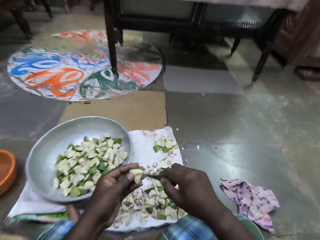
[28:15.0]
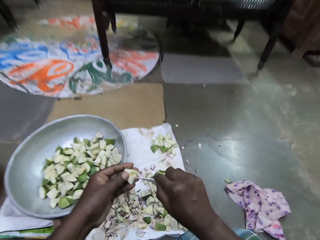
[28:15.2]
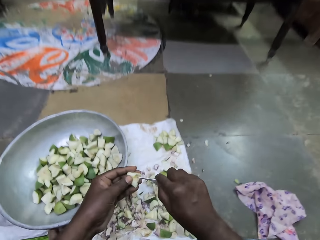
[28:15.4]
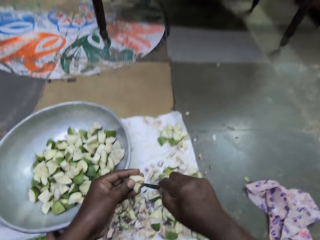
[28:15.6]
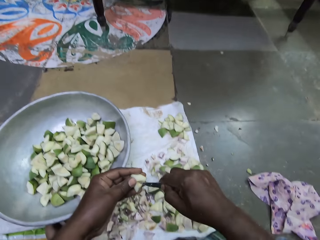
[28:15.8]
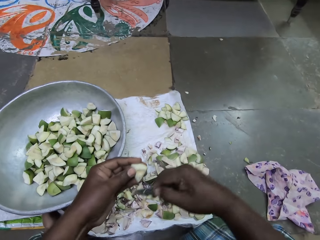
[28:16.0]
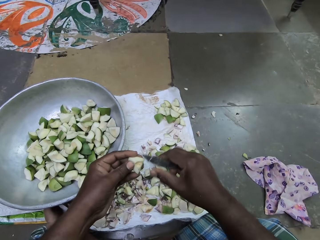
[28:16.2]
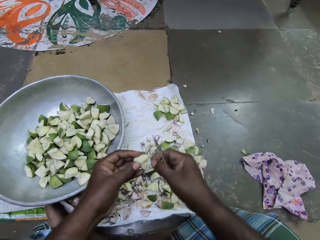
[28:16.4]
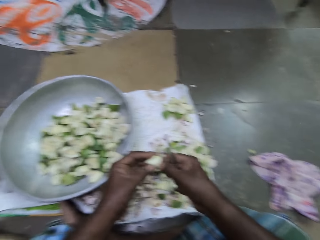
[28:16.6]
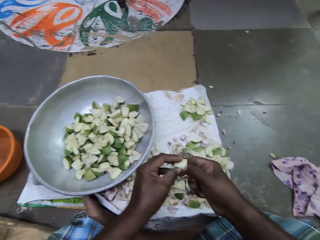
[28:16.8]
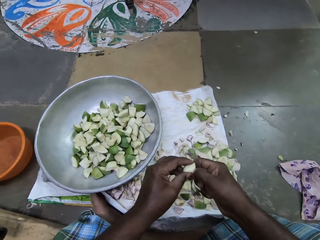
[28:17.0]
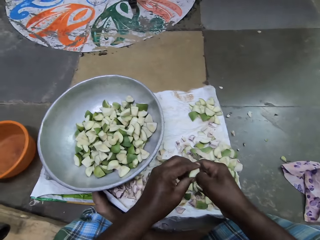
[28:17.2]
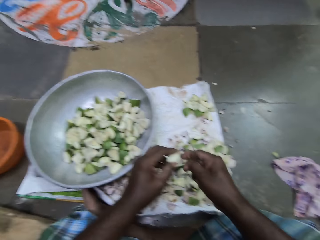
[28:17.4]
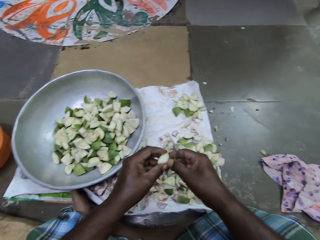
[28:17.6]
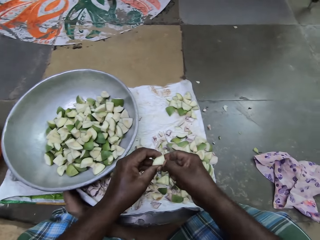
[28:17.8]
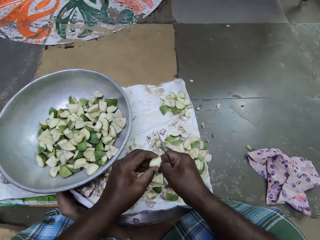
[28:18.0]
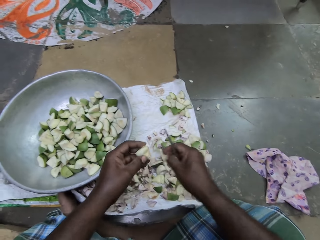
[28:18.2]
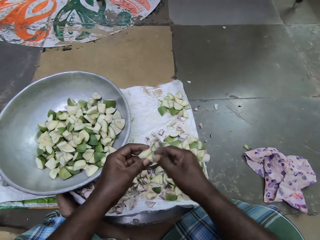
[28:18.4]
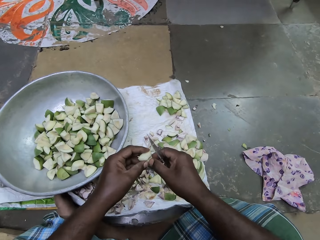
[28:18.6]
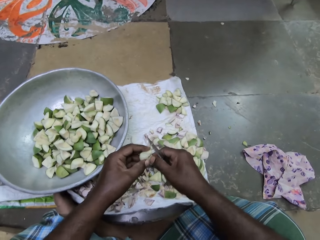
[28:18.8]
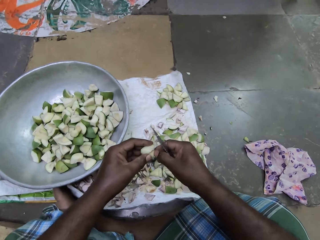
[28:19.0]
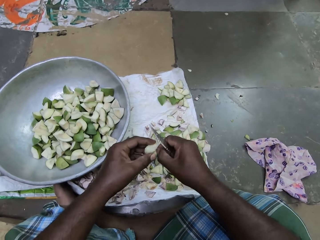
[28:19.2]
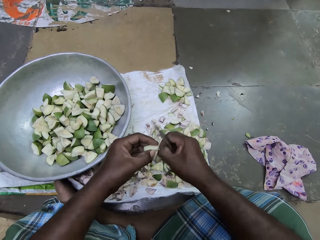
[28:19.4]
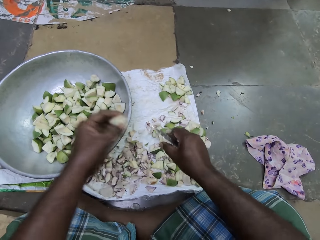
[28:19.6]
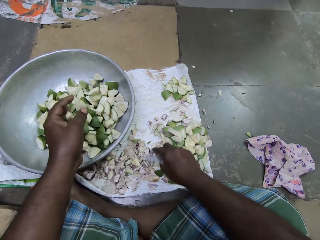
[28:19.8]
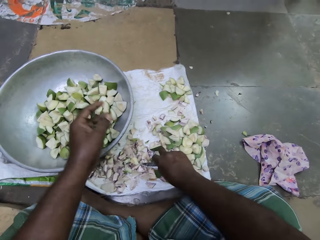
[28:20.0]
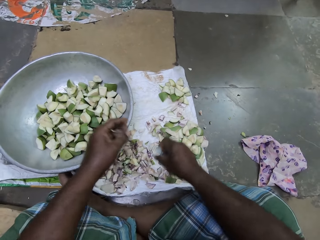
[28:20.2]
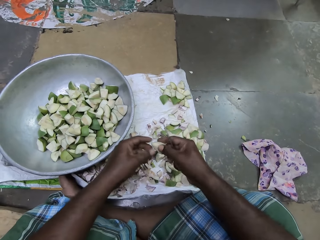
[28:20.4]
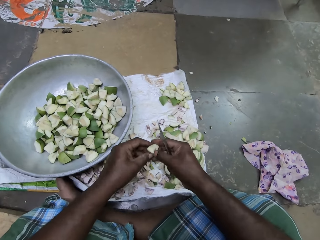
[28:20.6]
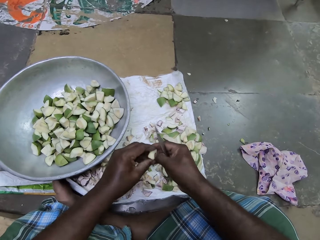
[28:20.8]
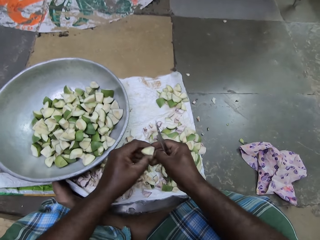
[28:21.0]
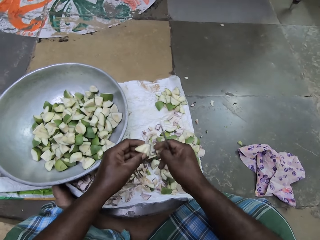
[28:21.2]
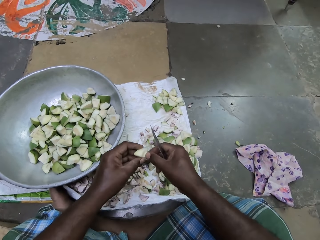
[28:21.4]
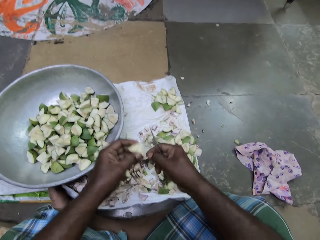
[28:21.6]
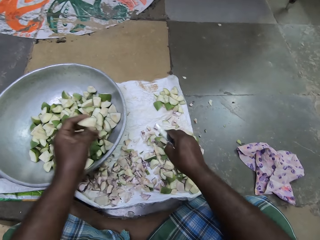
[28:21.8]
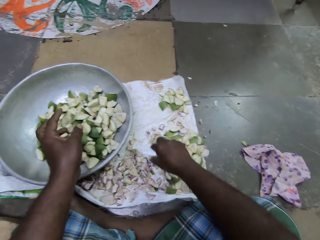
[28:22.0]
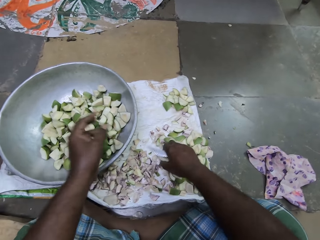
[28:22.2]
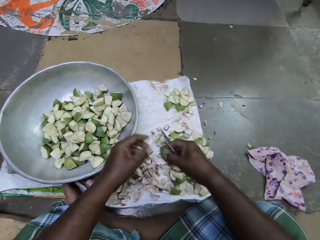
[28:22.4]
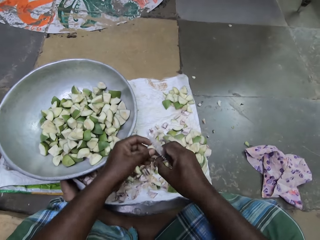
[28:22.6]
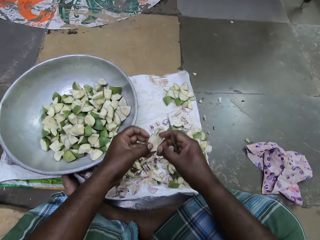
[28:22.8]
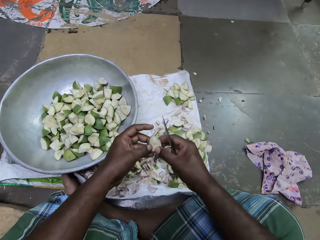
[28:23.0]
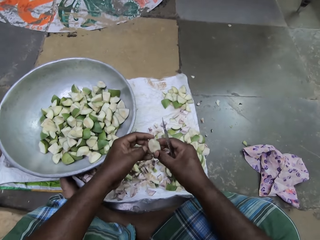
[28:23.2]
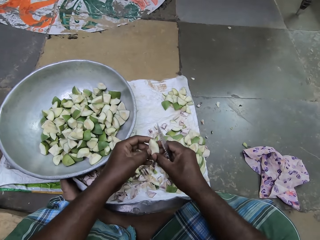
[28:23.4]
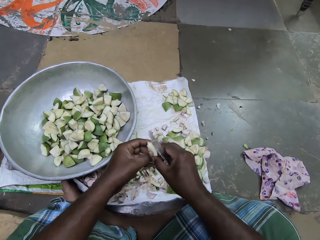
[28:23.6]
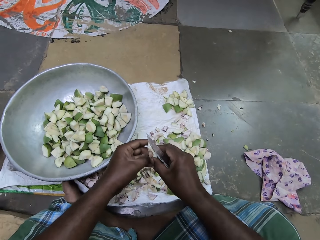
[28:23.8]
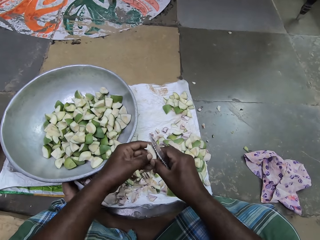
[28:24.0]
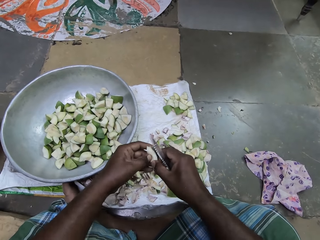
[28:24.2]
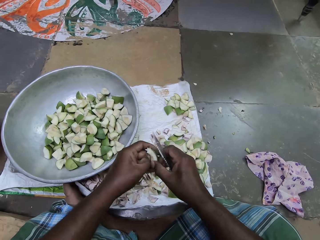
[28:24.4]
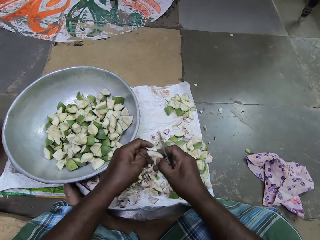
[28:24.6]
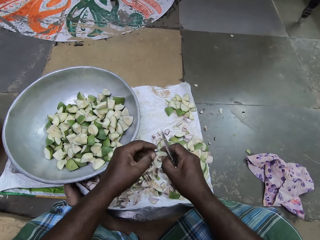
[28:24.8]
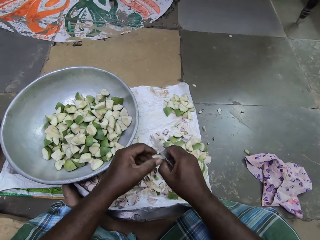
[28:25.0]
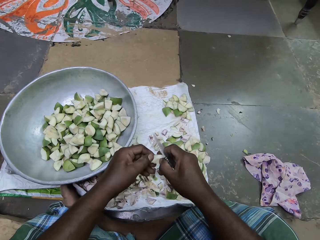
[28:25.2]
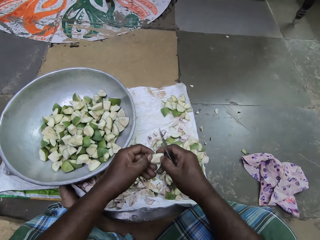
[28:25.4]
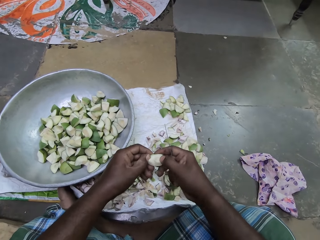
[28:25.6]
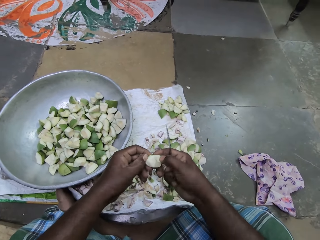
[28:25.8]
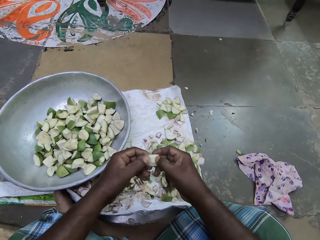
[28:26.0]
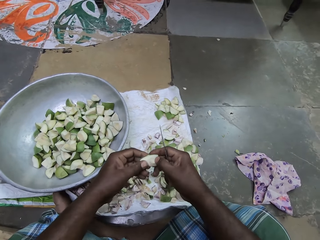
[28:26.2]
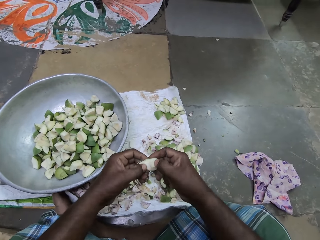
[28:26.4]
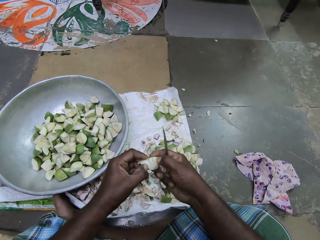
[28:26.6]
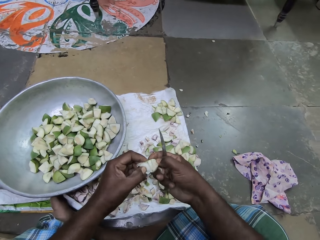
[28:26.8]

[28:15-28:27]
The camera wearer peels the diced apple in her left hand with the knife in her right hand. She peels the diced apple in her left hand with her right hand. She drops the diced apple in the pot on the sack on the floor with her left hand. She picks a diced apple on the sack on the floor with her right hand. She peels the diced apple in her left hand with her right hand. She drops the diced apple in the pot on the sack on the floor with her left hand. She picks a diced apple on the sack on the floor with her right hand. She passes the diced apple to her left hand. She peels the diced apple in her right hand with her left hand.

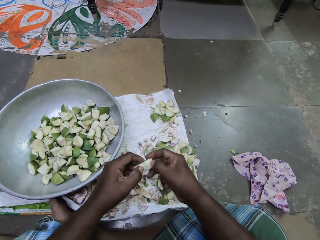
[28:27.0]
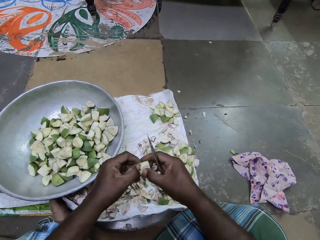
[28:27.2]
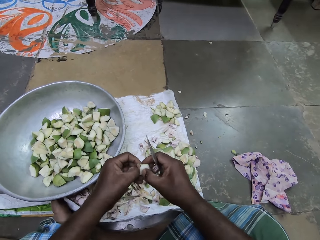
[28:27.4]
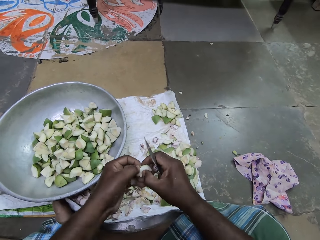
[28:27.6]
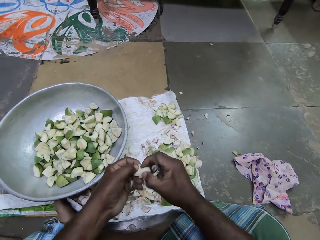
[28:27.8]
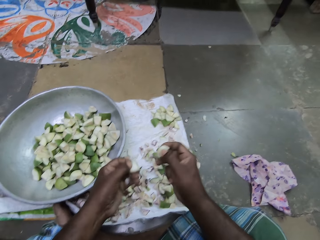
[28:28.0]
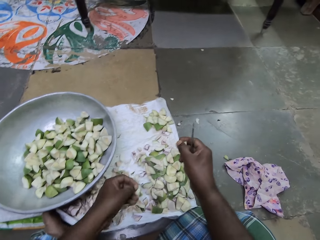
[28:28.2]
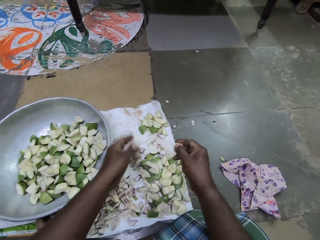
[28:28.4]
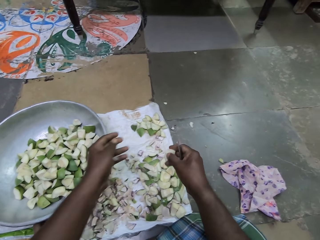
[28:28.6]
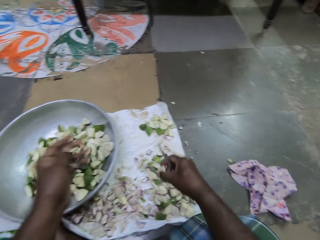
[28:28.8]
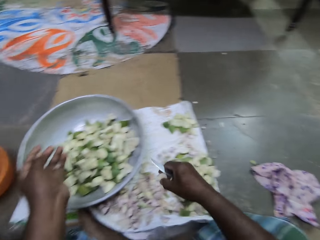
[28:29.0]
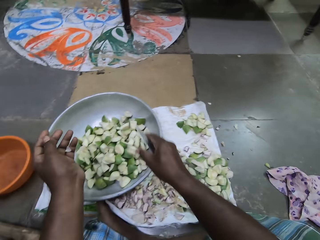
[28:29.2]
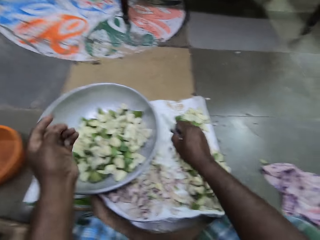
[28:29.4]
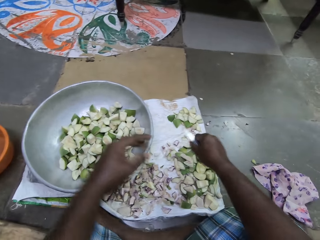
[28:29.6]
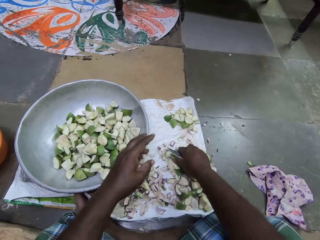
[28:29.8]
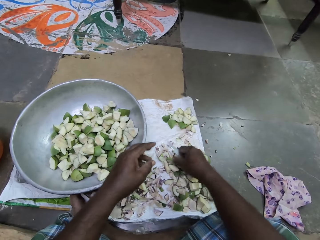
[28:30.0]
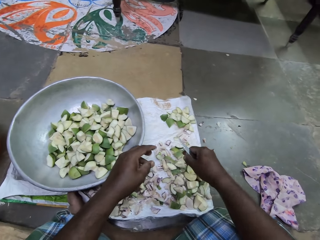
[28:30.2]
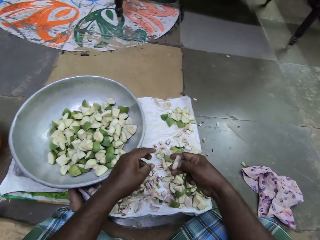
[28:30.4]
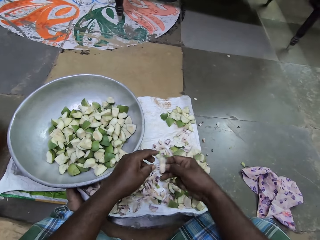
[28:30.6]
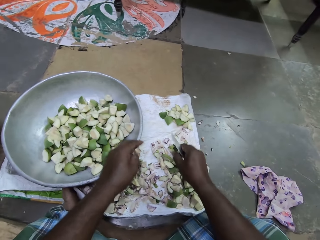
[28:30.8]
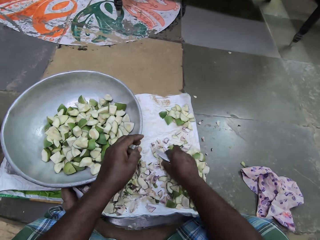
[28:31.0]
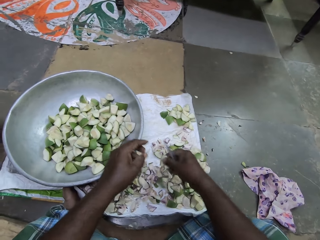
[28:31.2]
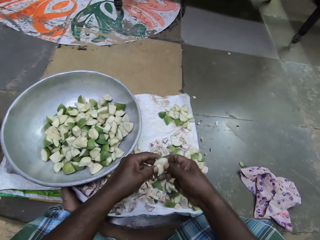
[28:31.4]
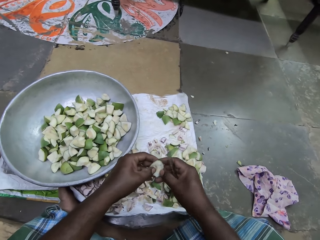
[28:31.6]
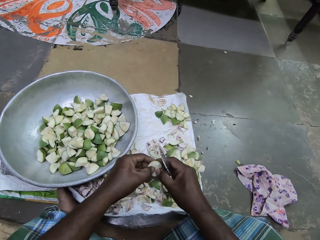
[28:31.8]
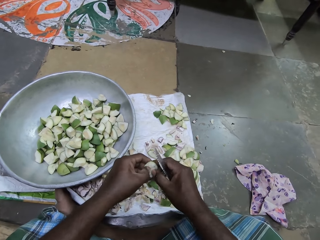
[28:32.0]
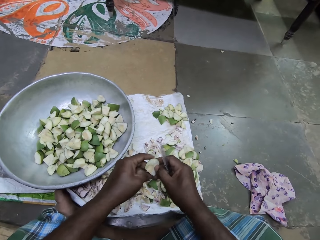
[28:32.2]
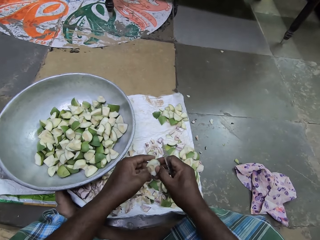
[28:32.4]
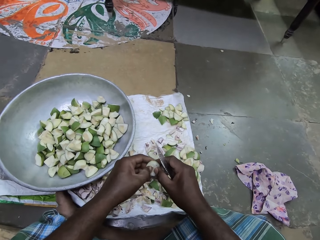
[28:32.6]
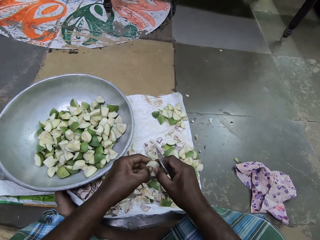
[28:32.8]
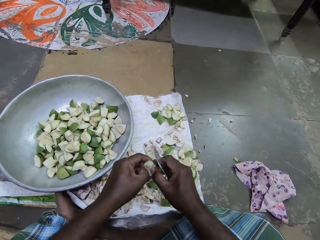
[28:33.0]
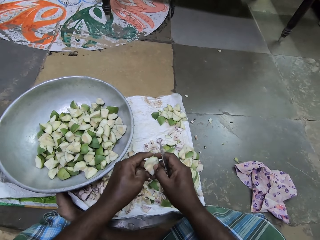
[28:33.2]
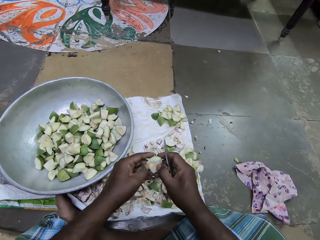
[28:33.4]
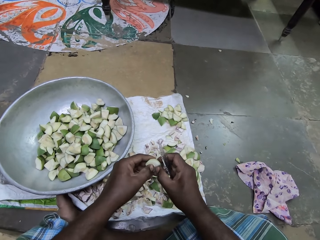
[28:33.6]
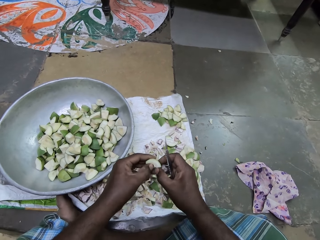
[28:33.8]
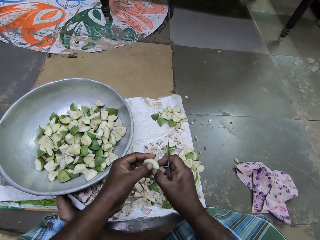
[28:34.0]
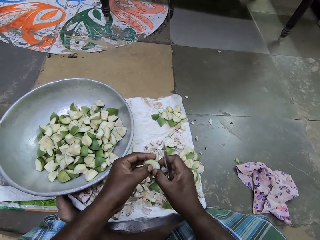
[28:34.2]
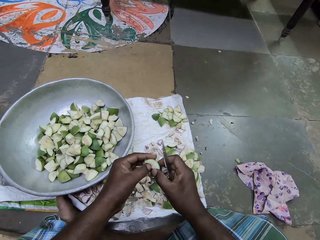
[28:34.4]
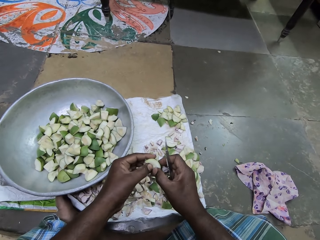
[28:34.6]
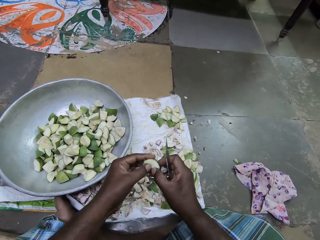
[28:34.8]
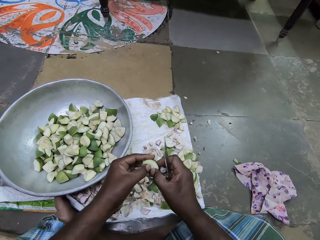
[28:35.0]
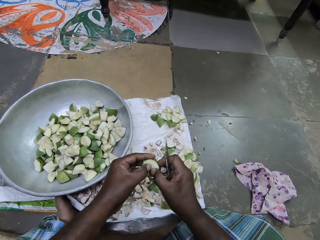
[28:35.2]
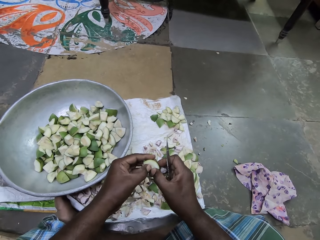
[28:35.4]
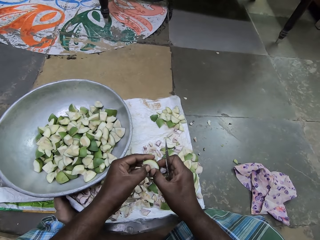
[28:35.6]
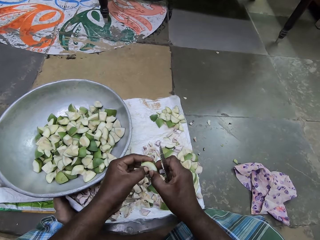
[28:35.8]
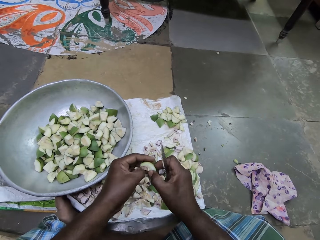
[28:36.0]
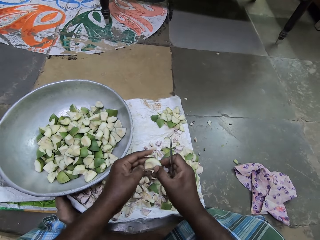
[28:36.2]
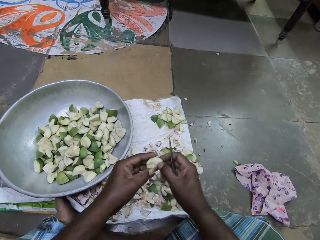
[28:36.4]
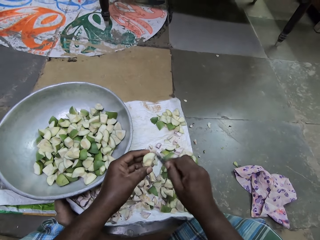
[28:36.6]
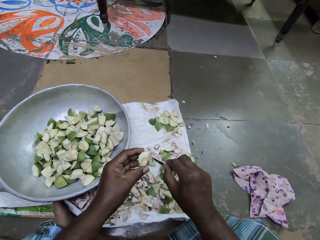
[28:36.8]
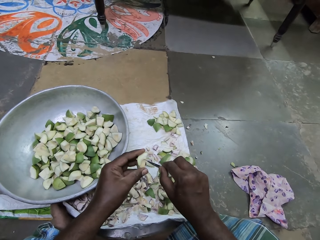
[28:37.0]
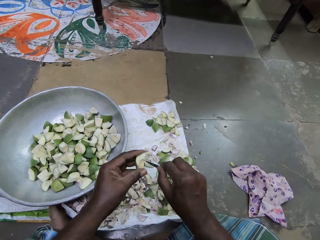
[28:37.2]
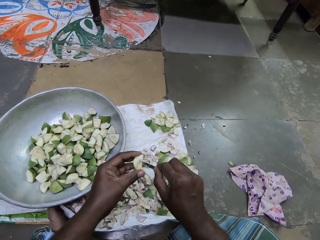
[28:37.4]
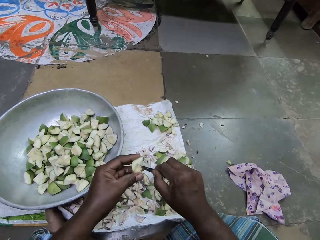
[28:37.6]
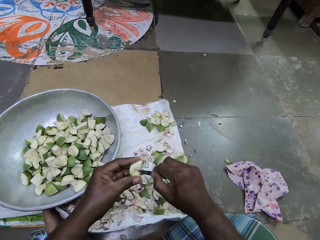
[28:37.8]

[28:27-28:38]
The camera wearer breaks the diced apple in her right hand with her left hand. She drops a diced apple on the sack on the floor with her left hand. She drops a diced apple in the pot on the sack on the floor with her right hand. She picks a diced apple on the sack on the floor with her right hand. She drops the diced apple on the sack on the floor with her right hand. She picks a diced apple on the sack on the floor with her right hand. She peels the diced apple in her right hand with her left hand. She passes the diced apple to her left hand. She peels the diced apple in her left hand with the knife in her right hand.
